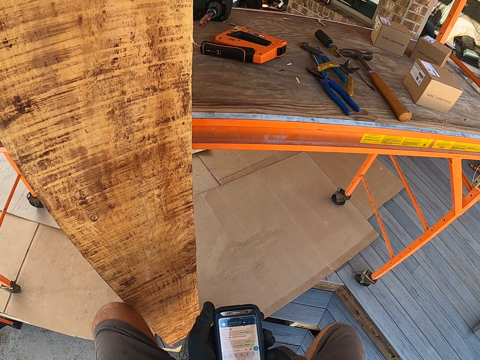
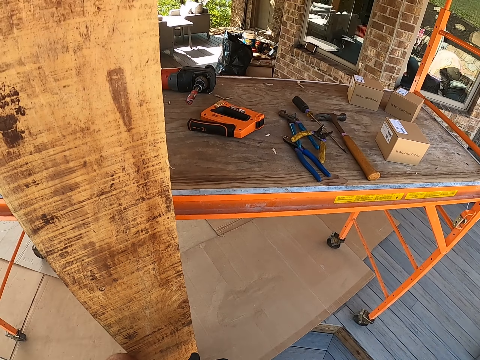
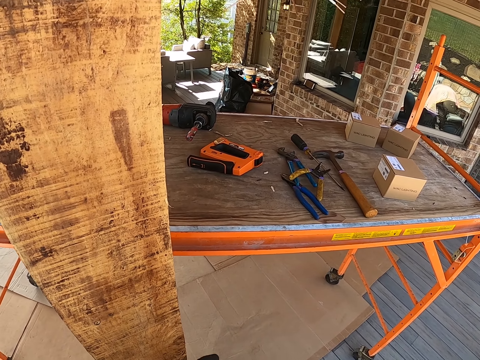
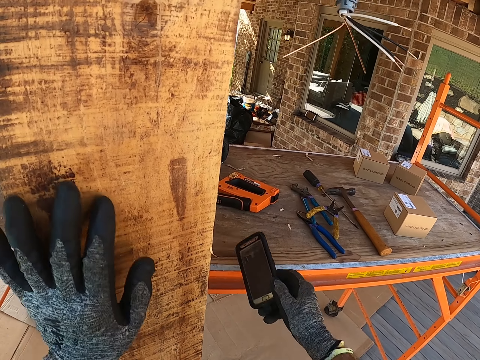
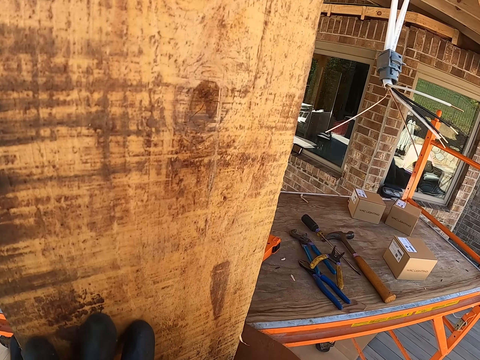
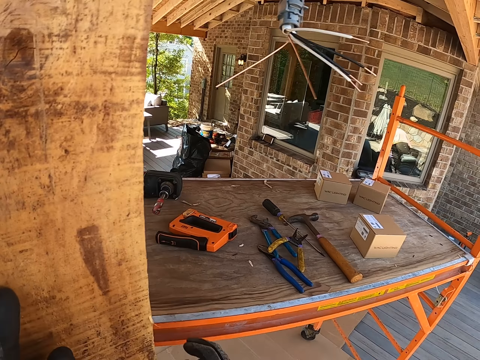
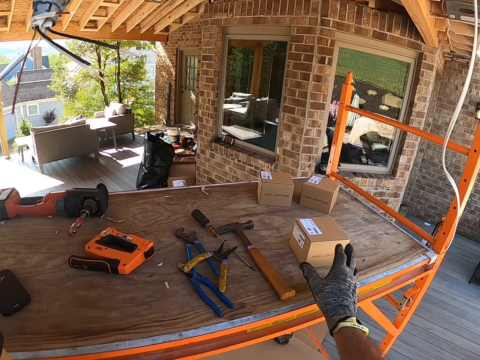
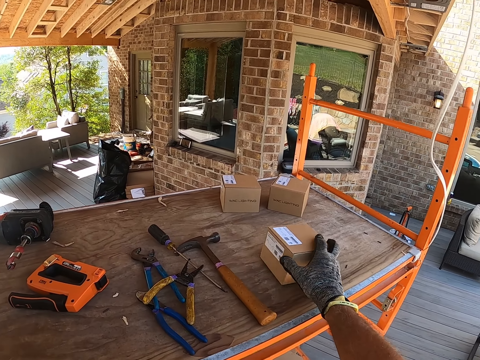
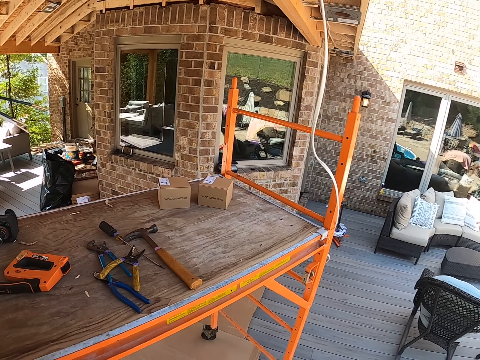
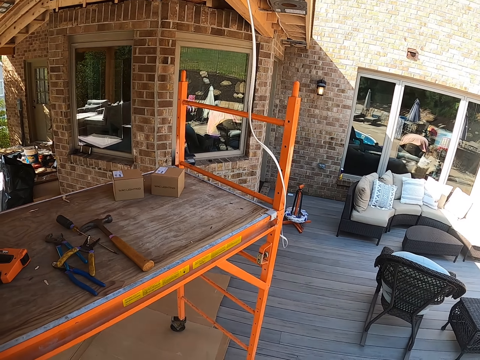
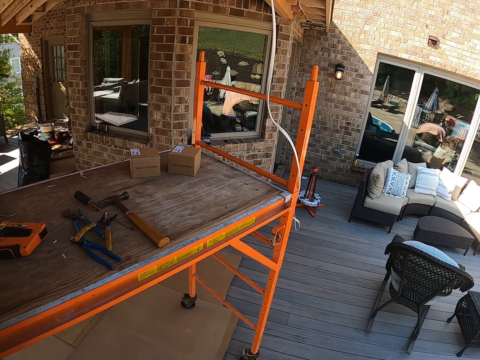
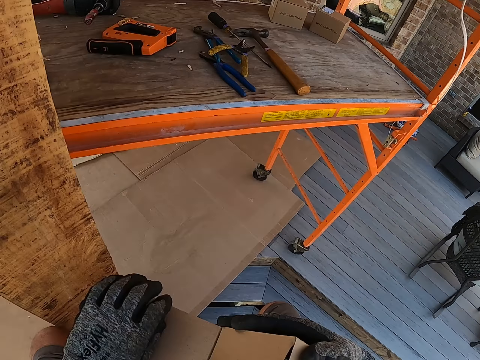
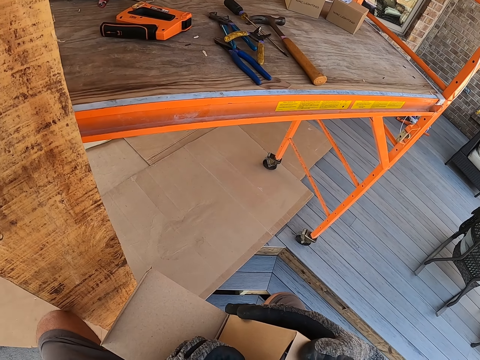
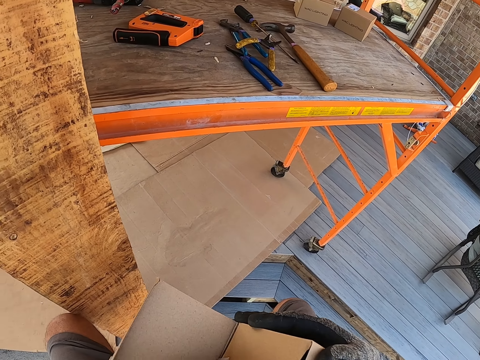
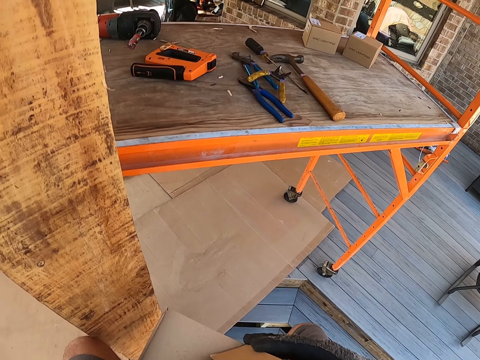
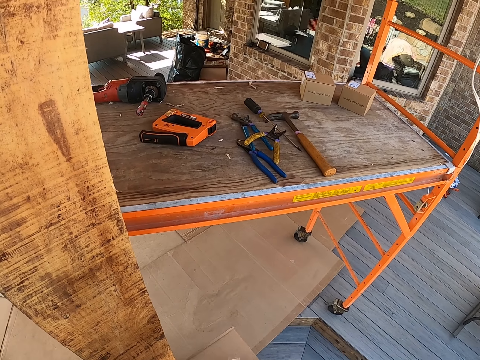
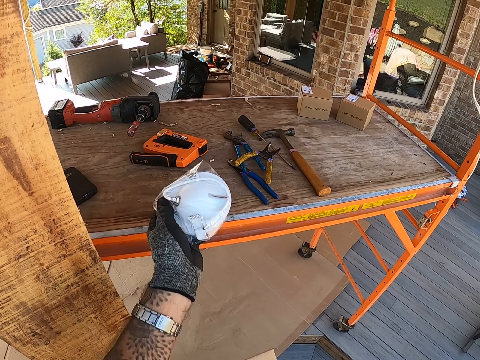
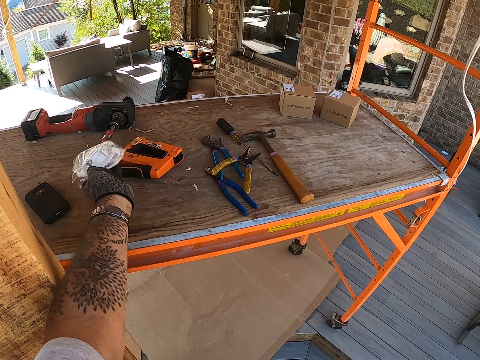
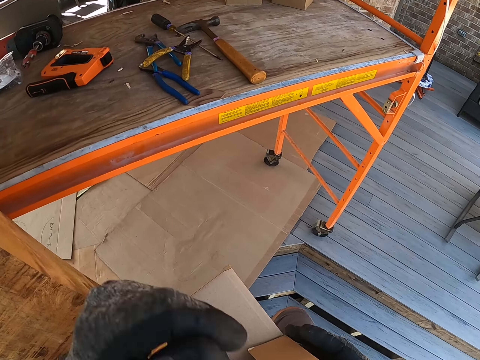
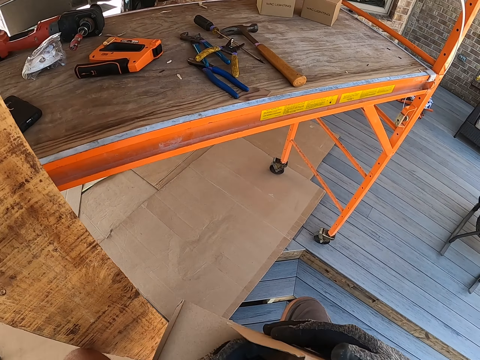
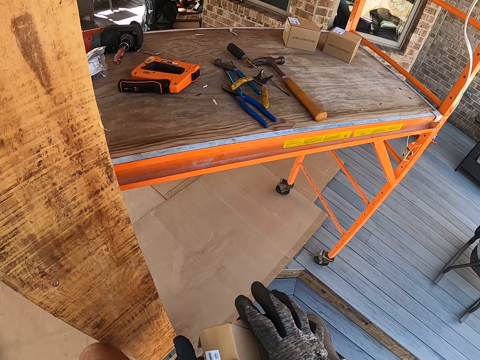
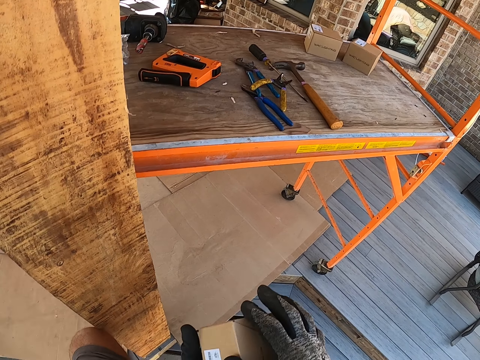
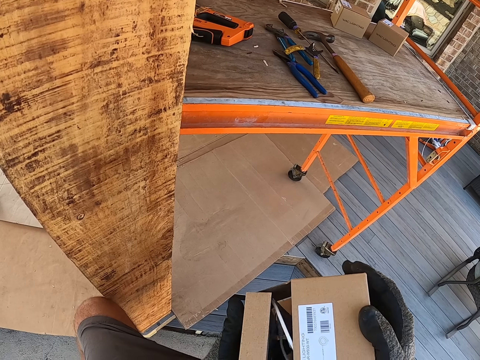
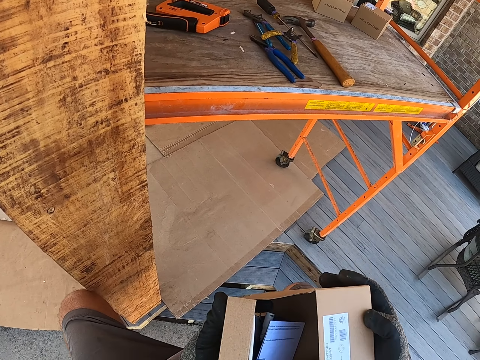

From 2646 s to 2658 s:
The camera wearer returns the phone on the workbench. They pick up a small box. They hold the open box. They pick up something. They throw the object on the table. They place the box's contents on the workbench.

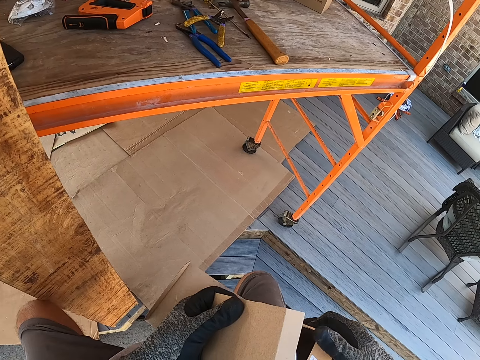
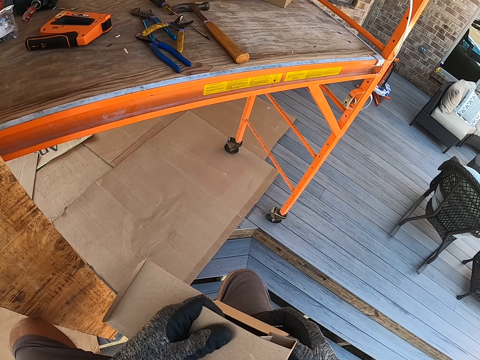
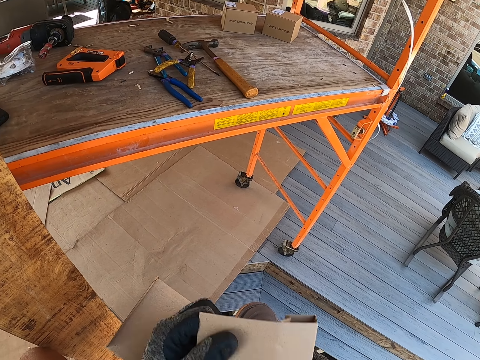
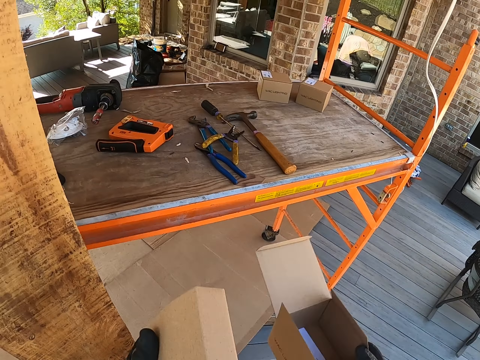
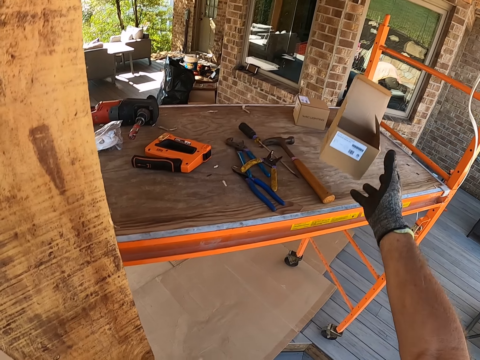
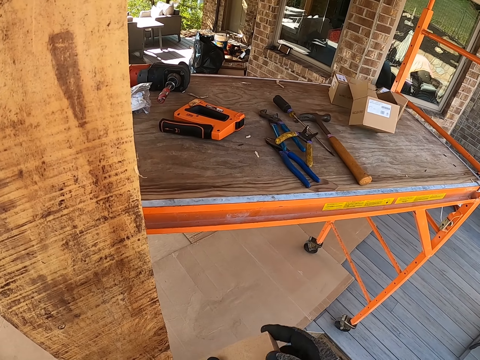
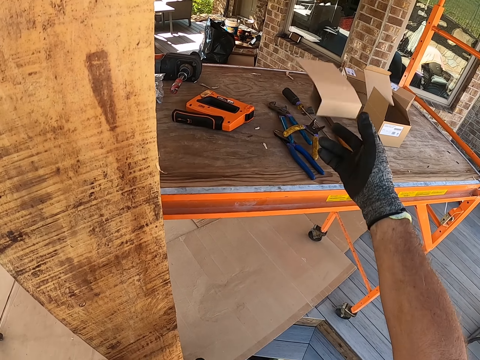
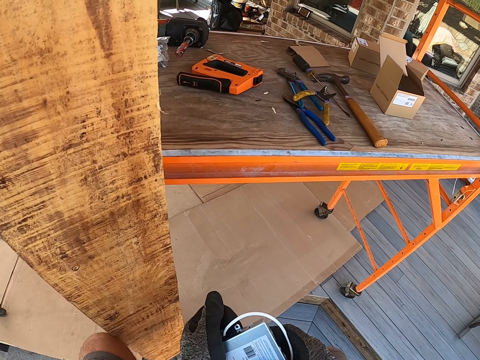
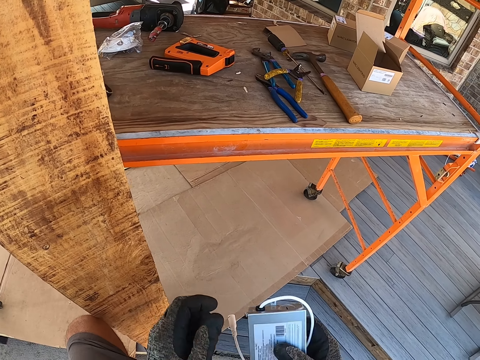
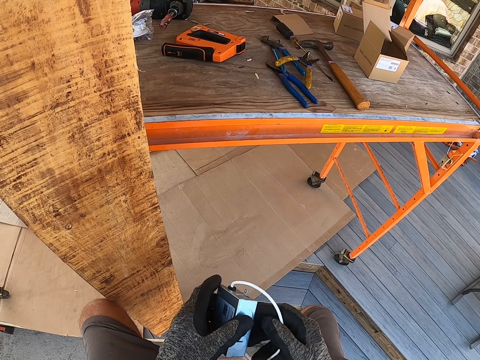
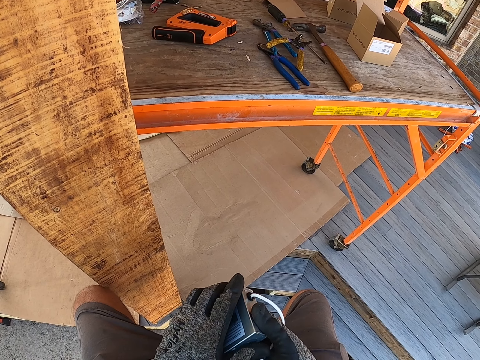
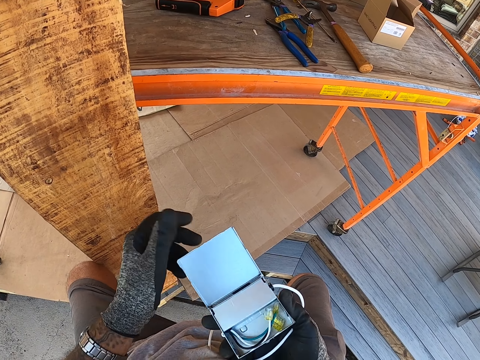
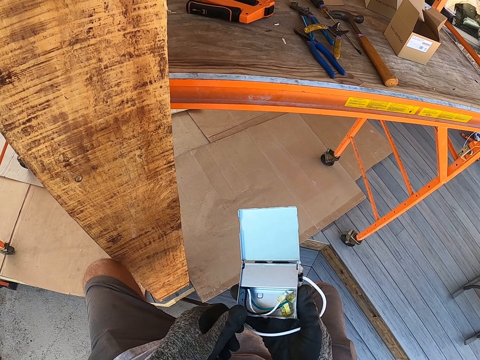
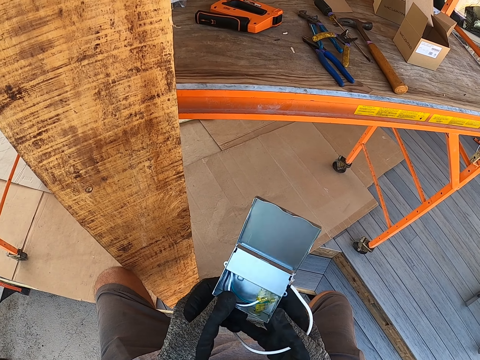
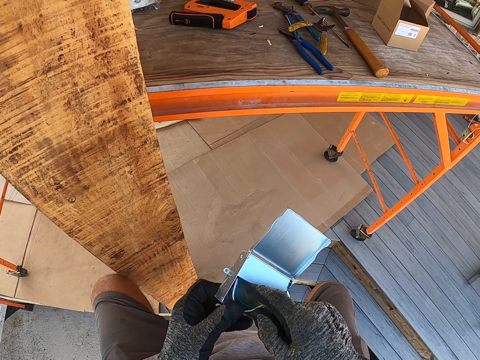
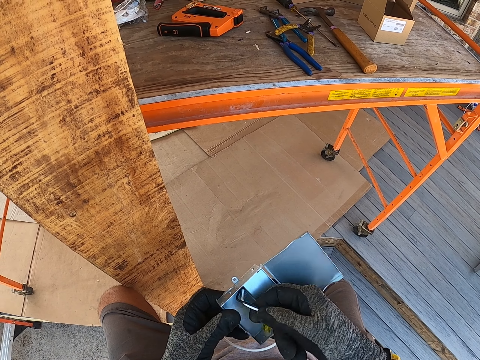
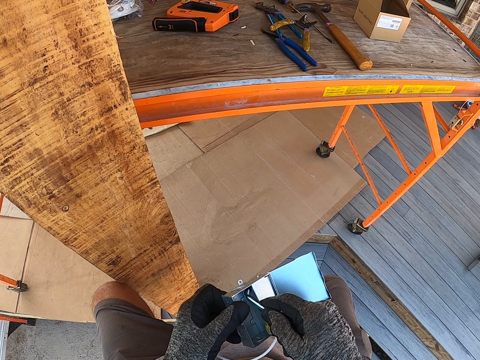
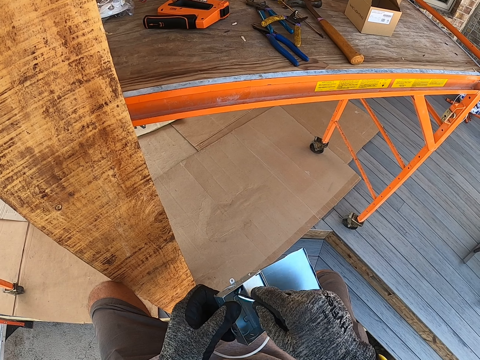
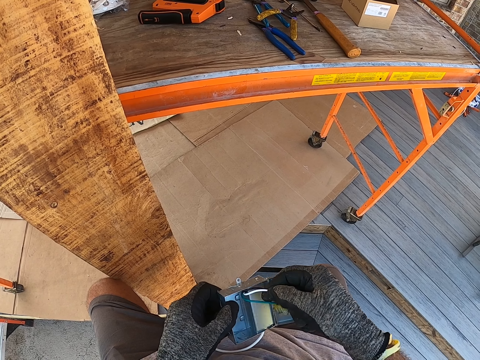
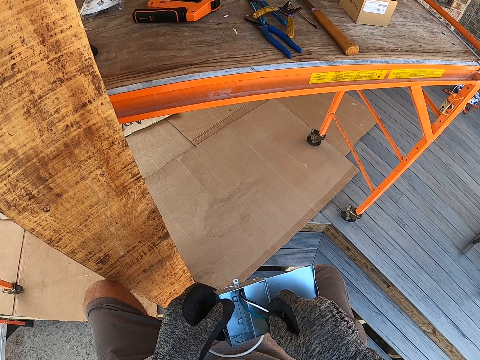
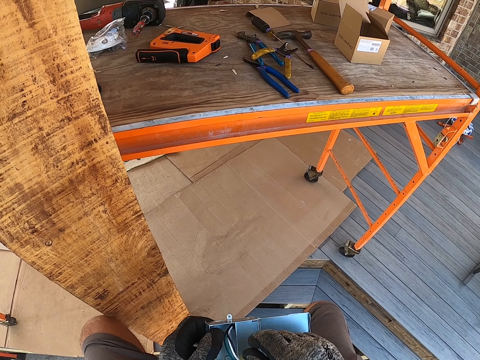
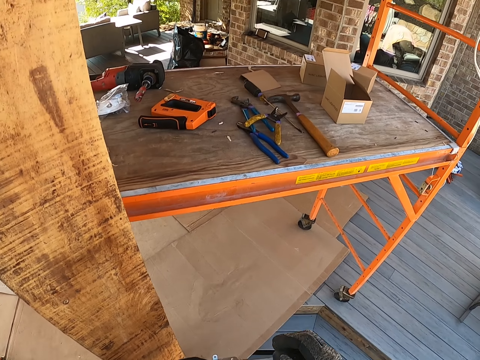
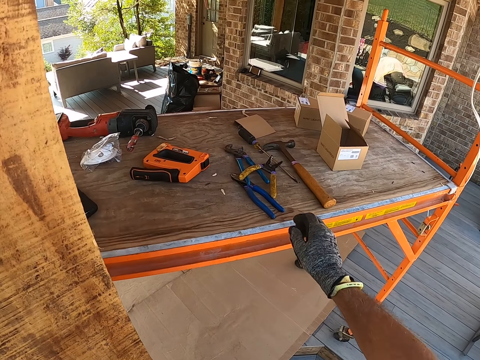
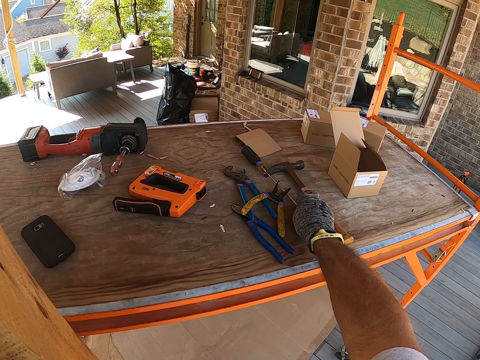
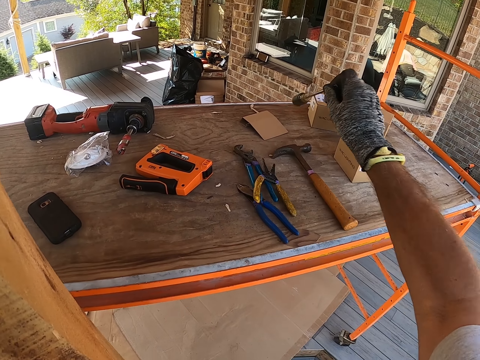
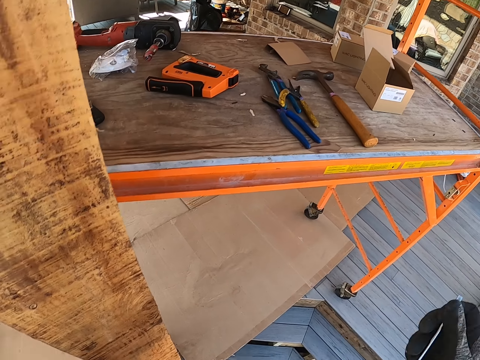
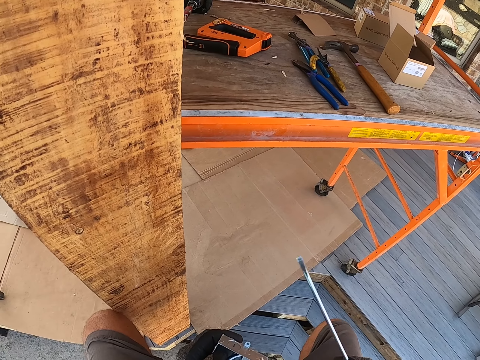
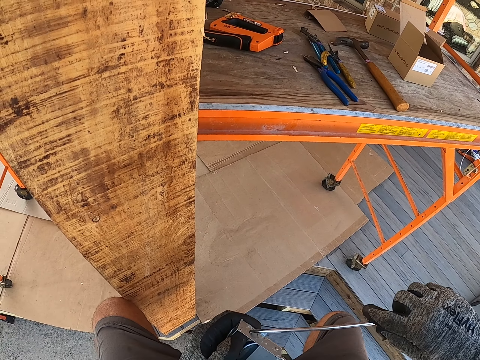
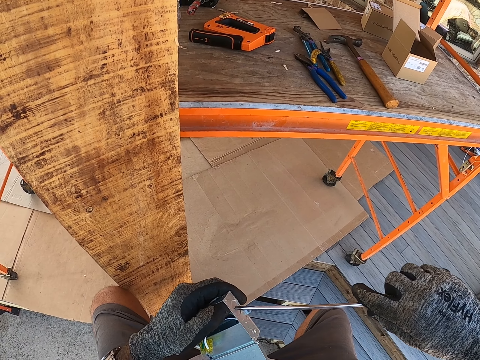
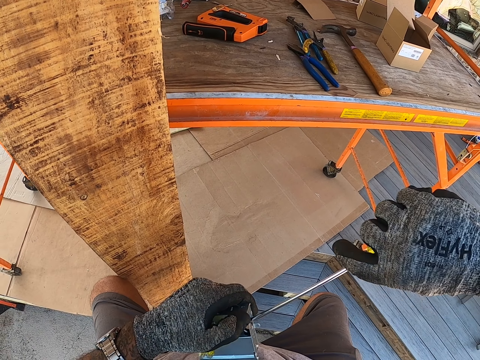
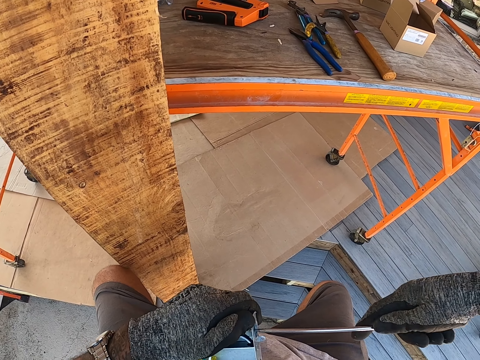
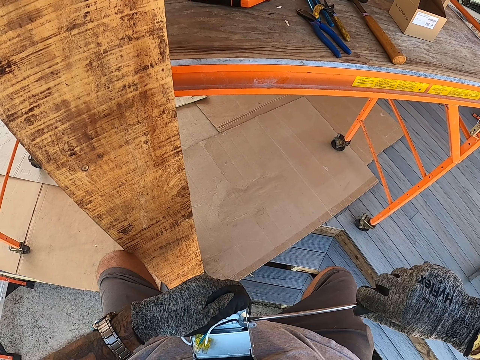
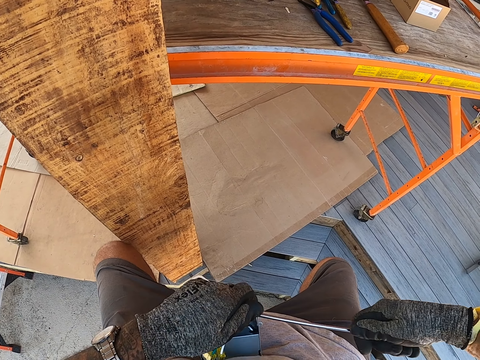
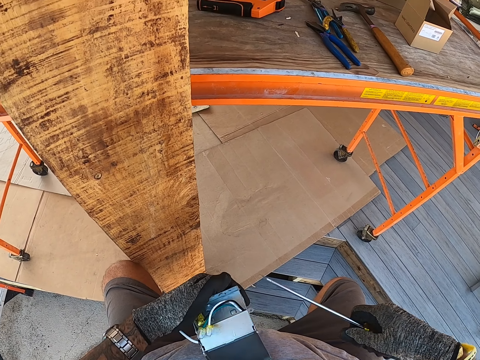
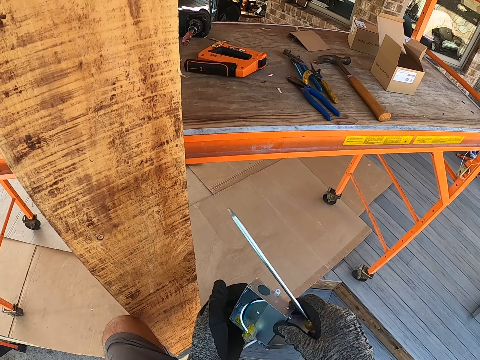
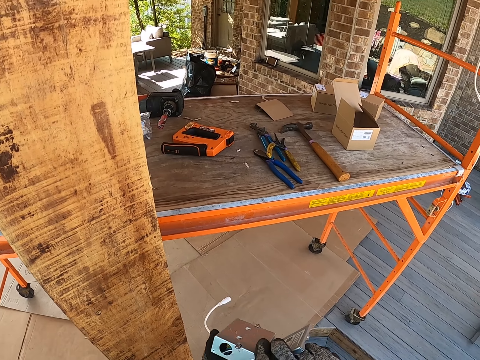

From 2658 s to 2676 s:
The camera wearer throws the small box on the table. They throw a piece of the box on the table. They open a small steel box. They hold a socket. They pull out cable wires in the small steel box. They fix the wires. They pick up a screwdriver or chisel. They insert the chisel in the socket. They remove something on the small steel box.
